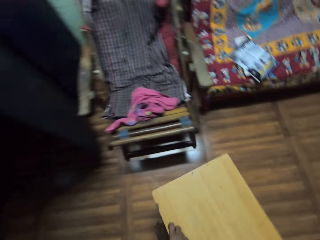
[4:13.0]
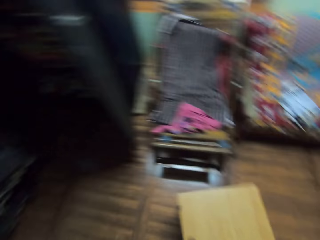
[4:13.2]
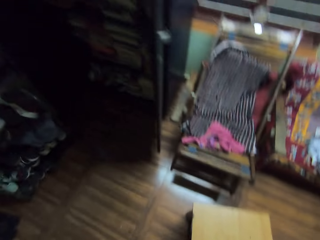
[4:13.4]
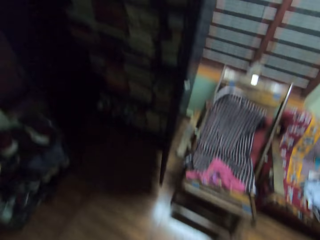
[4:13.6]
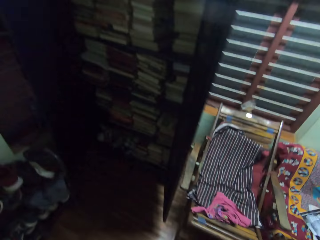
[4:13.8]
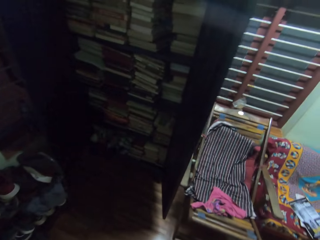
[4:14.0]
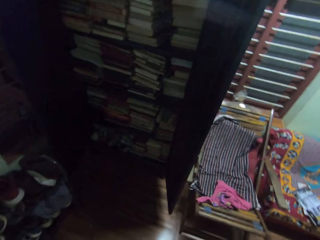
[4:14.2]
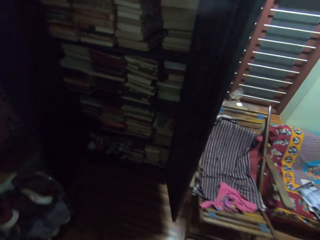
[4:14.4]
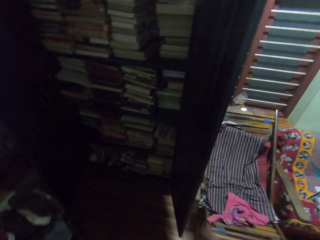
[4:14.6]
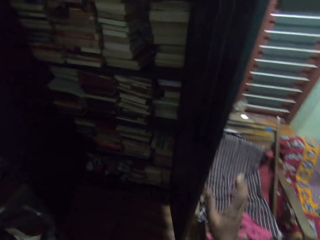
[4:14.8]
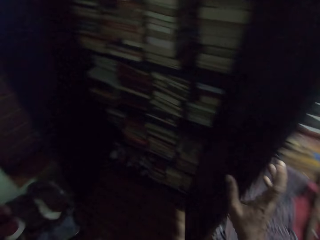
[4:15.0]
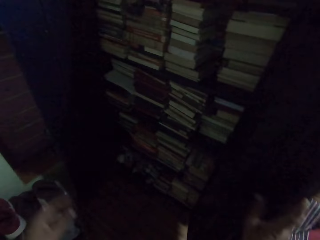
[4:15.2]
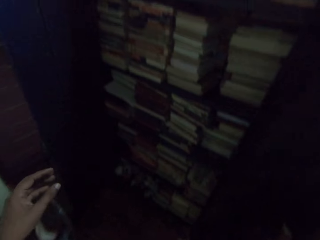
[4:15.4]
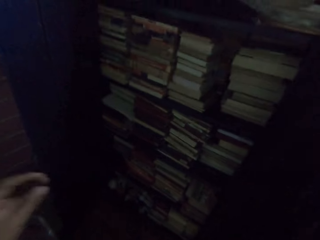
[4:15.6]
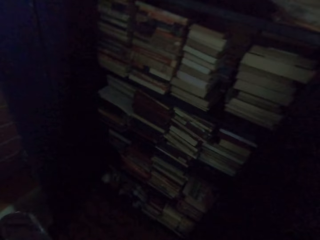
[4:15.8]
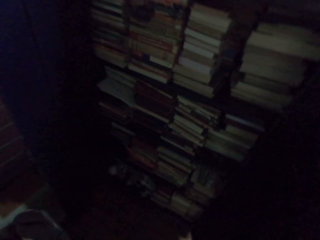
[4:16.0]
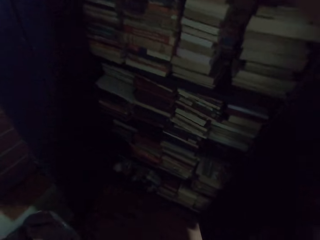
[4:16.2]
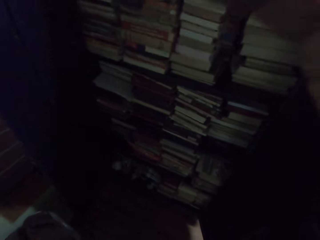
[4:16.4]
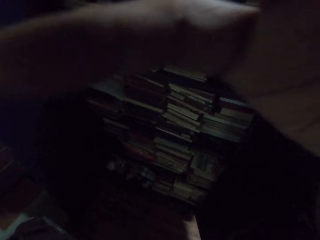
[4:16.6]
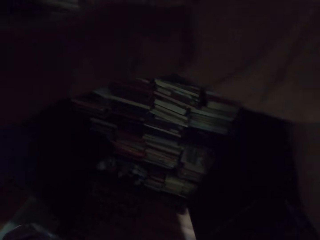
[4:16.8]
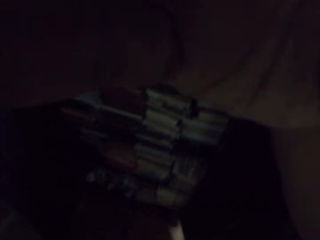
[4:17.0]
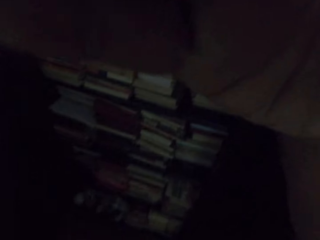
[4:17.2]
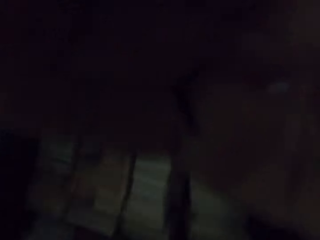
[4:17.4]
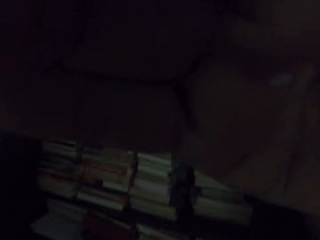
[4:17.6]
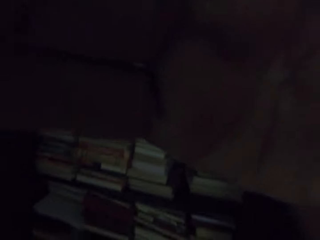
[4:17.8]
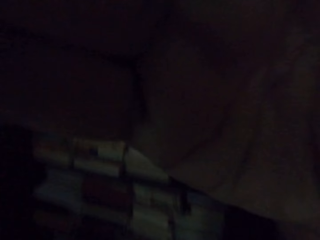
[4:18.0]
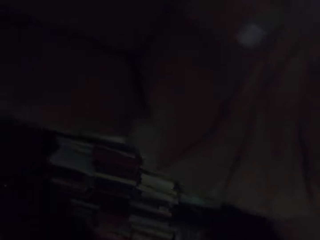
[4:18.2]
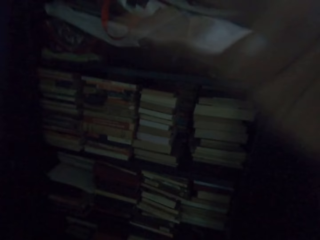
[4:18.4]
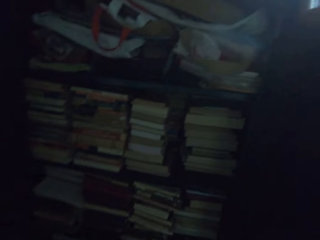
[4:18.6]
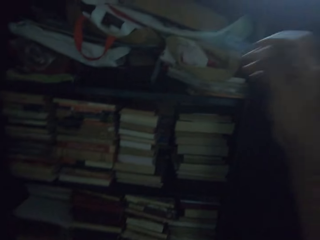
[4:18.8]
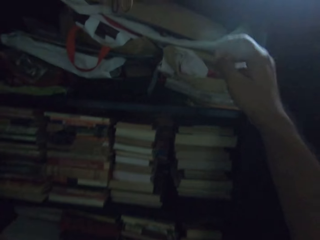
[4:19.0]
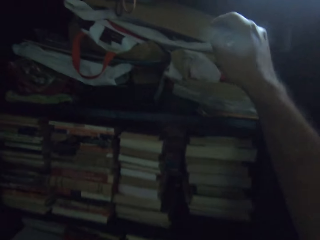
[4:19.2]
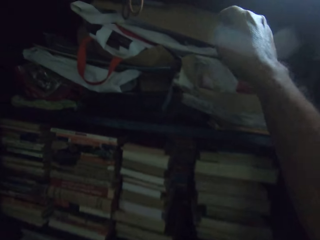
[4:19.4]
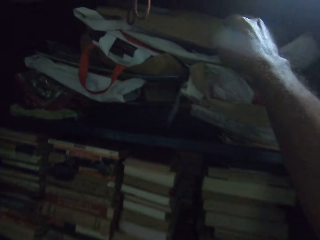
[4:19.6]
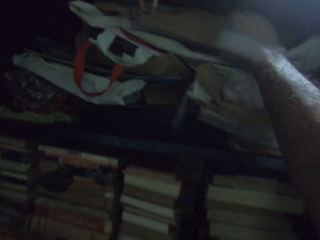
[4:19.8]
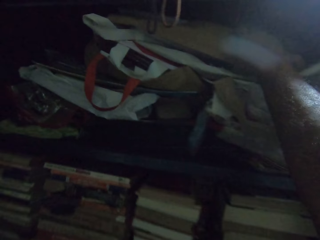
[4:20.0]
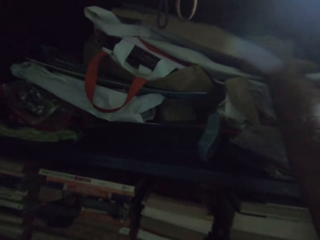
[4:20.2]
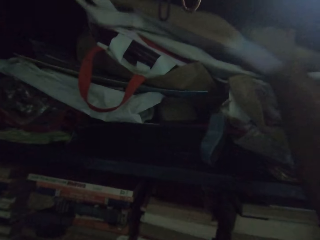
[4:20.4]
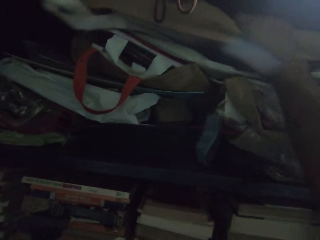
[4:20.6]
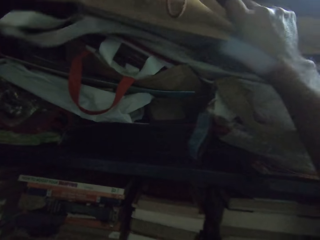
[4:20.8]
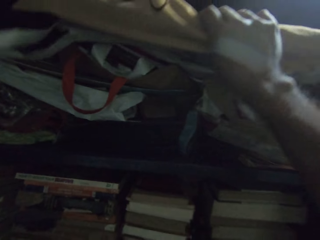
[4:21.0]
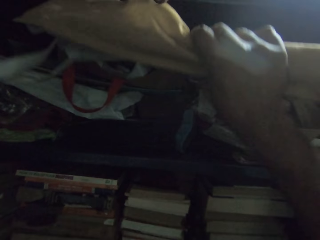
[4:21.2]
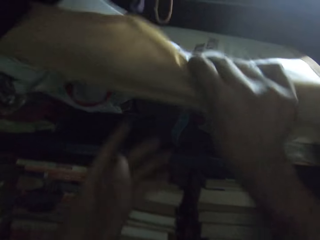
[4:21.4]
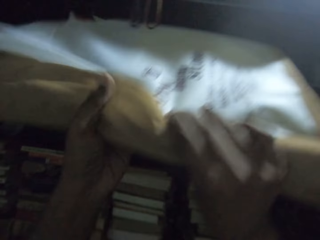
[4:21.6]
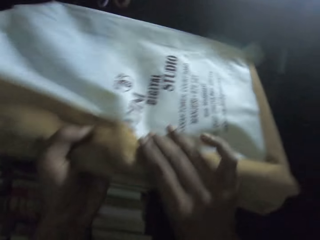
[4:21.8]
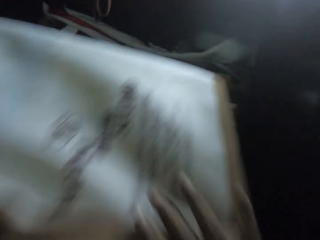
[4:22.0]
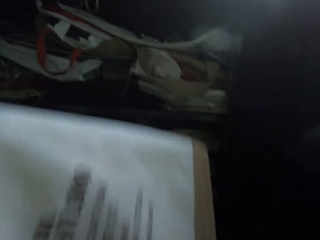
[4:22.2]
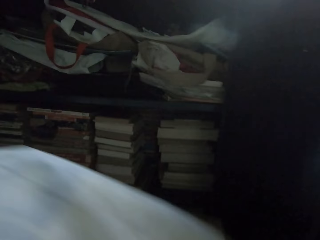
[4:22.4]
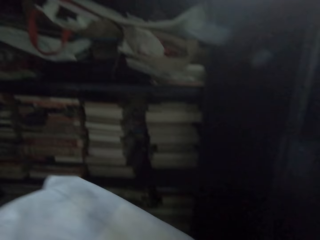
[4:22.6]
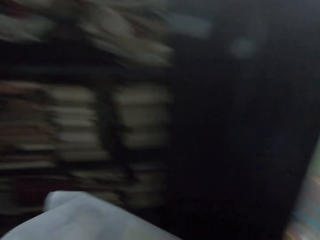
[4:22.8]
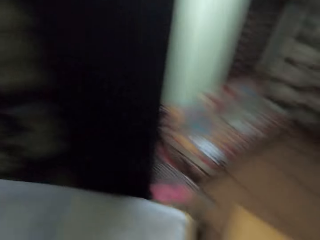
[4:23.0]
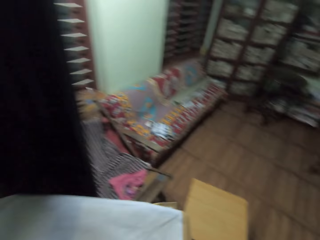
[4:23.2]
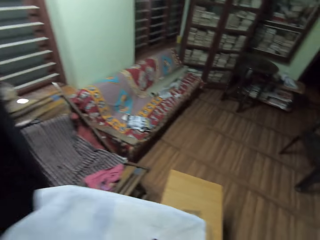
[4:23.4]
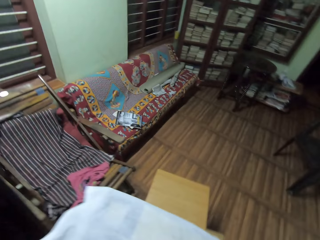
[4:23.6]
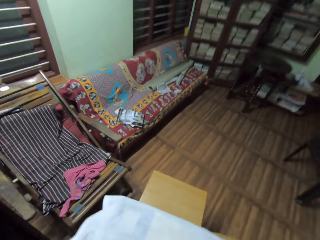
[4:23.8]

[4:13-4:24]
The camera wearer pulls the stool on the floor. They hold the shelf door. They adjust the camera. They pick papers in the shelf. They pick a bag in the shelf.

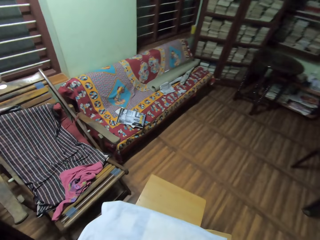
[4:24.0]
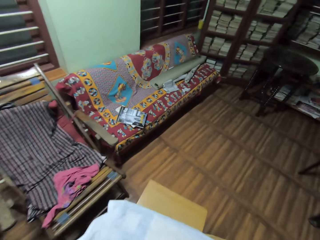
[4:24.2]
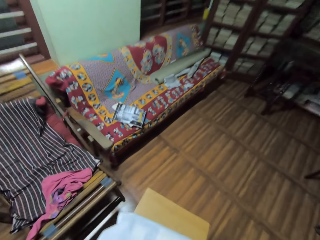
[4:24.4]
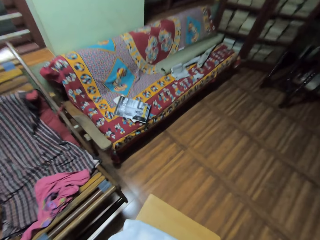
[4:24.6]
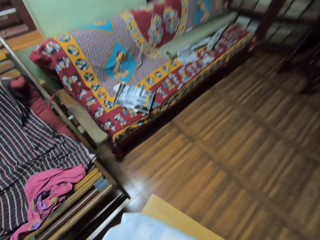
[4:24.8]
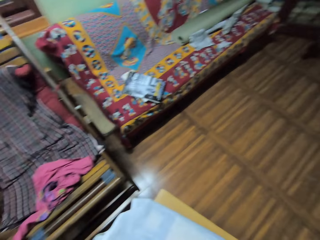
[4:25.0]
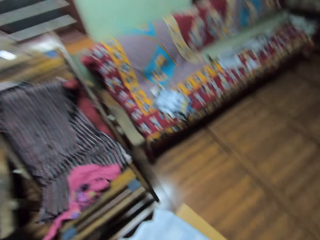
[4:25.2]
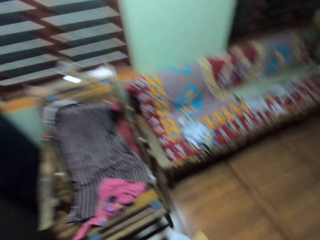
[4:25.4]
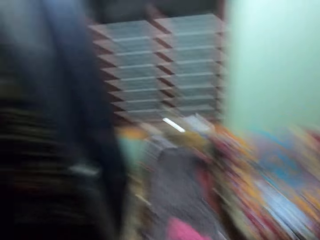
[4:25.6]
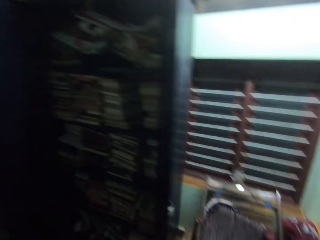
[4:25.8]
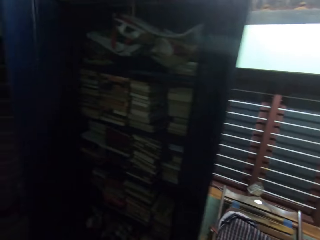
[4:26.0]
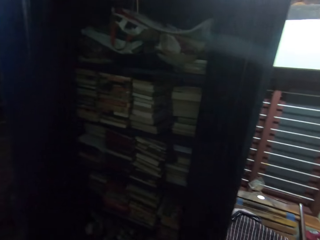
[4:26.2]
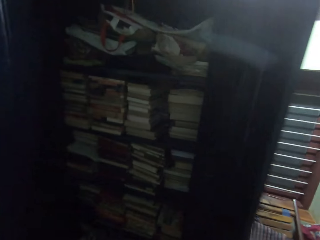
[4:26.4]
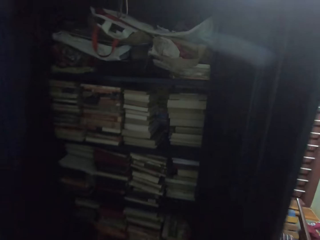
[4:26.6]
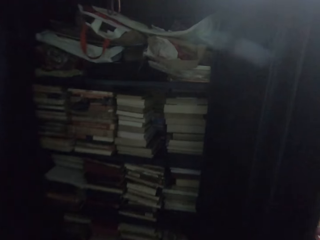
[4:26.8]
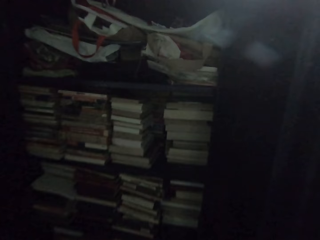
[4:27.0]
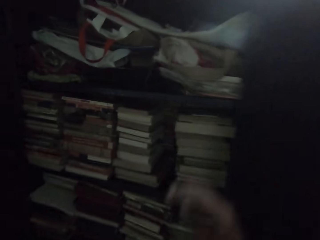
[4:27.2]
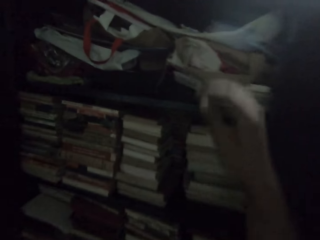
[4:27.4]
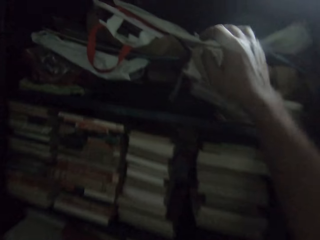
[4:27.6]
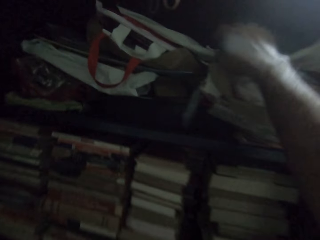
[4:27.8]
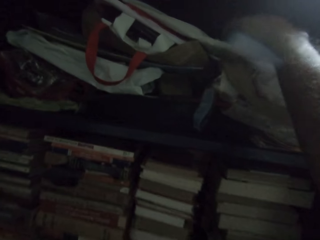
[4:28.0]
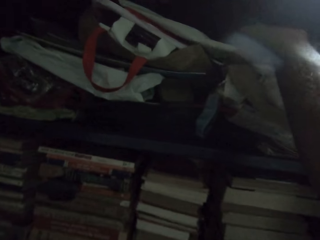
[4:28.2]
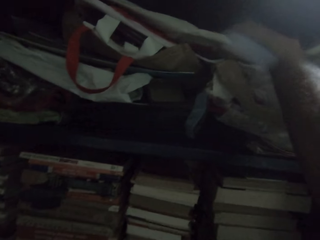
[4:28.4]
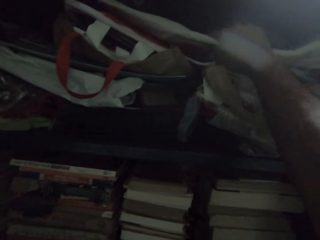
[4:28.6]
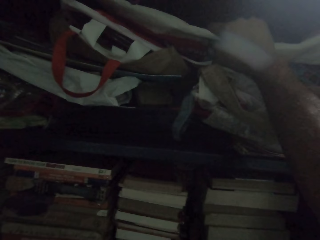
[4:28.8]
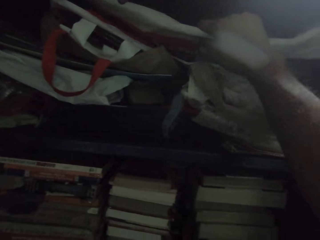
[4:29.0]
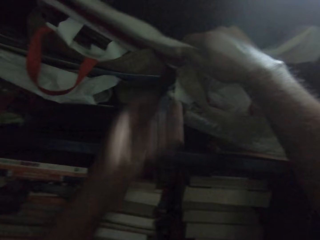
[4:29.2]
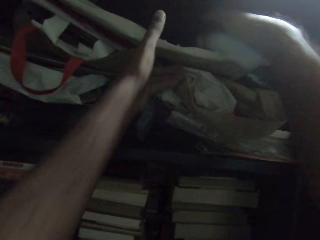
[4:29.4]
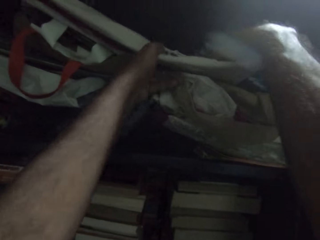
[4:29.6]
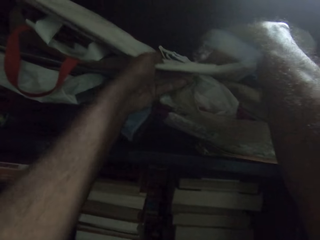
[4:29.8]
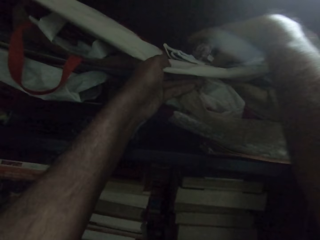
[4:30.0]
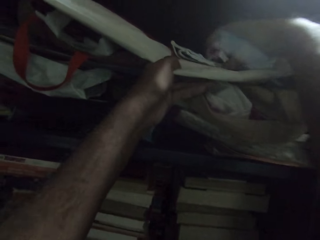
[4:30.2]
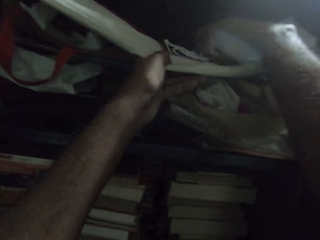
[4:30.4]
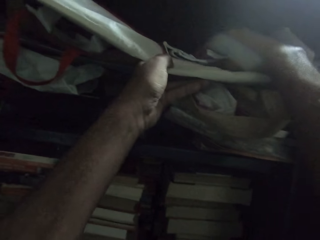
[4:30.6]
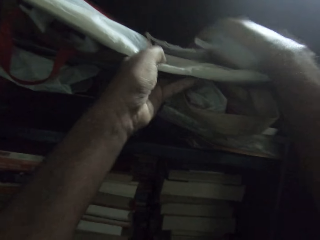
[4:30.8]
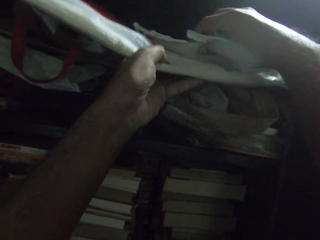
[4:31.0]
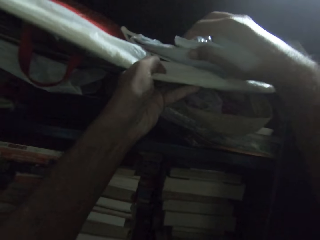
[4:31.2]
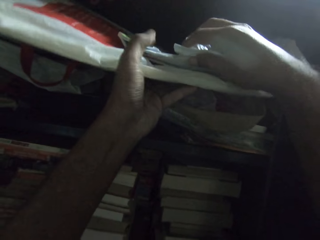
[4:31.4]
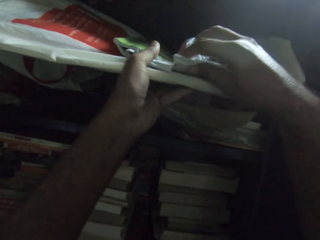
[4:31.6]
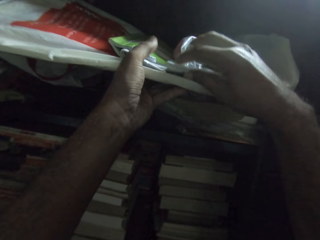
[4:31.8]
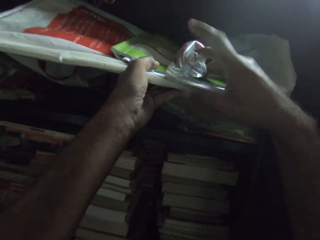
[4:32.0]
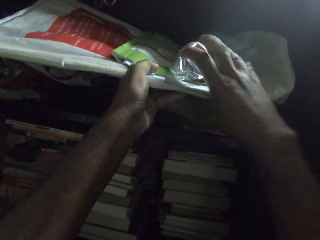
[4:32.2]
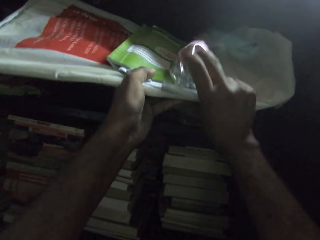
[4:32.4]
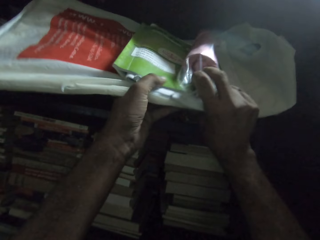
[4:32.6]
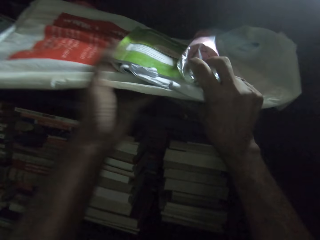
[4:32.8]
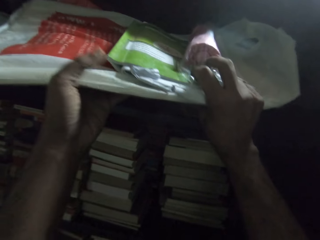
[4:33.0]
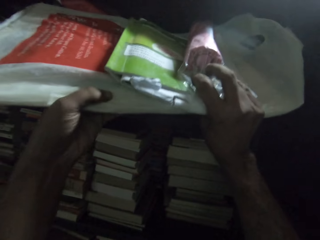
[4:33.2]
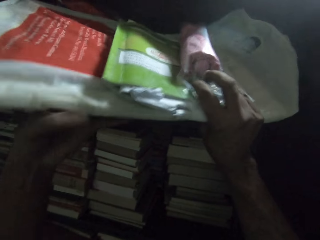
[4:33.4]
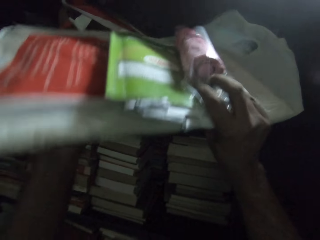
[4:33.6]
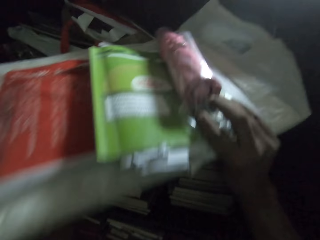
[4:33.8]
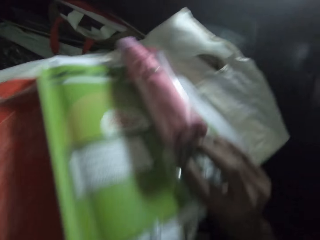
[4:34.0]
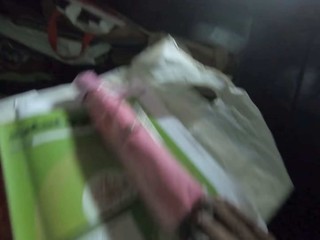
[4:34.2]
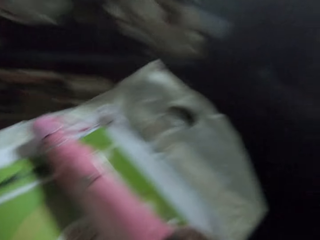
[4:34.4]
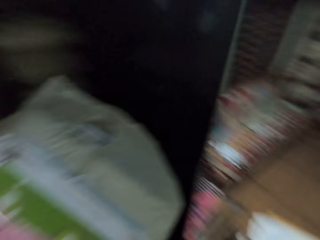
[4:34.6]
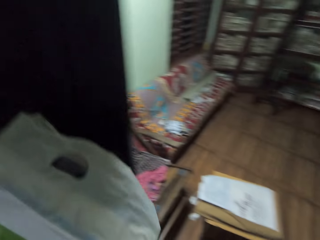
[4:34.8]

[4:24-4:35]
The camera wearer drops the papers on the stool. They pick polythene bags in the shelf.
